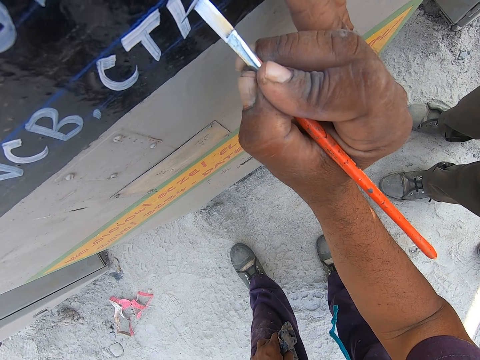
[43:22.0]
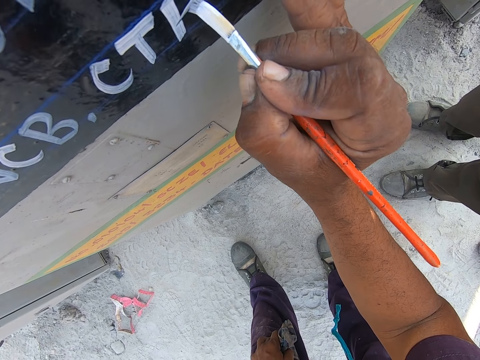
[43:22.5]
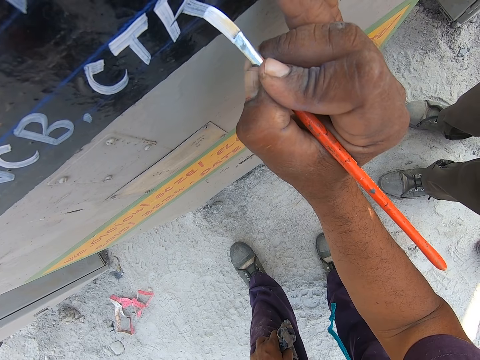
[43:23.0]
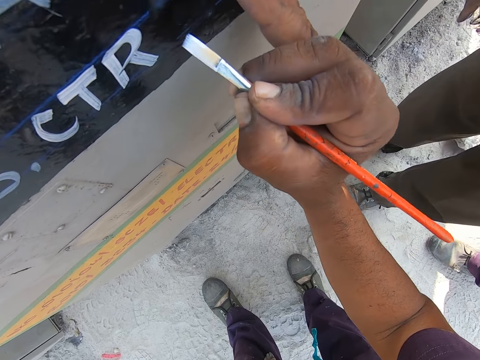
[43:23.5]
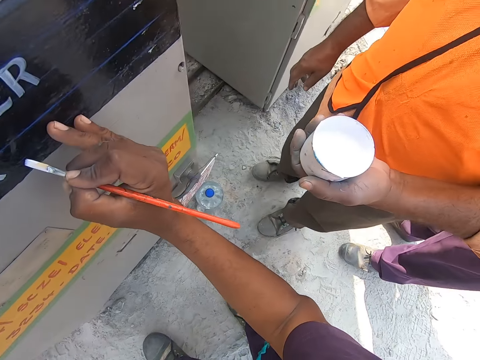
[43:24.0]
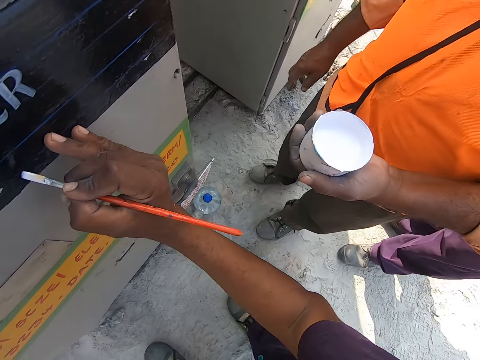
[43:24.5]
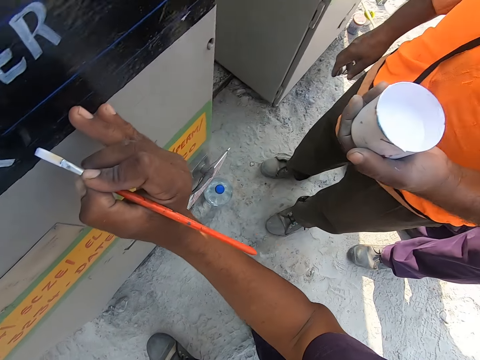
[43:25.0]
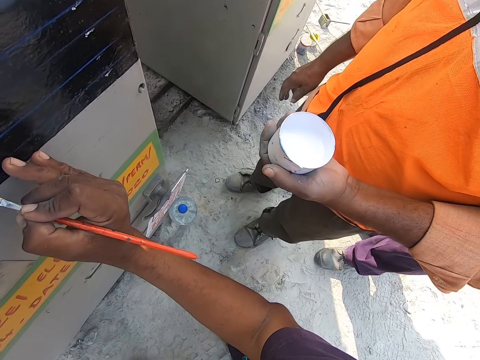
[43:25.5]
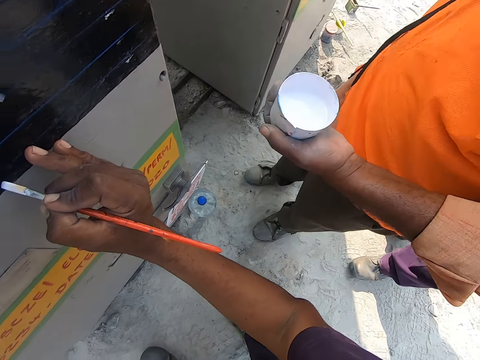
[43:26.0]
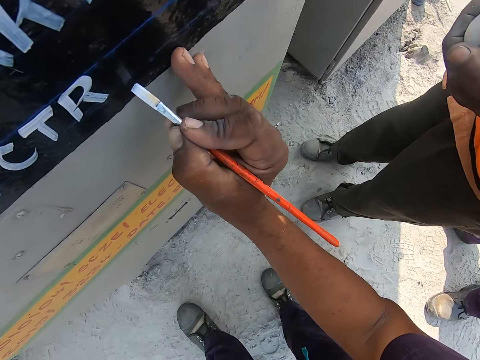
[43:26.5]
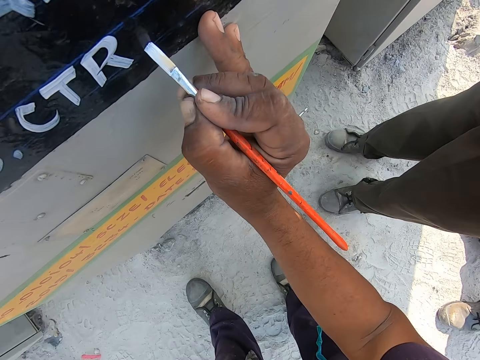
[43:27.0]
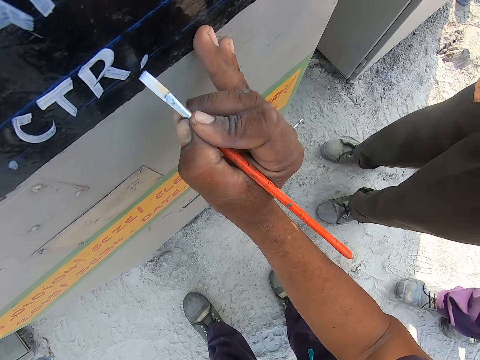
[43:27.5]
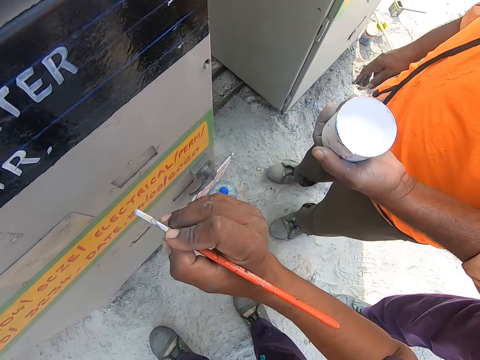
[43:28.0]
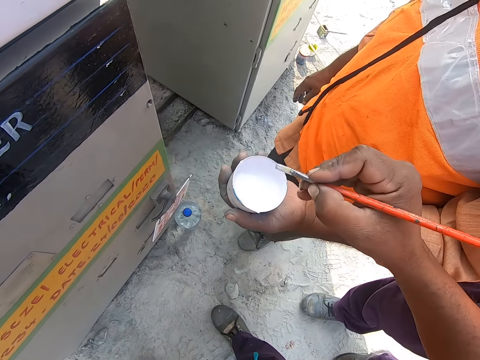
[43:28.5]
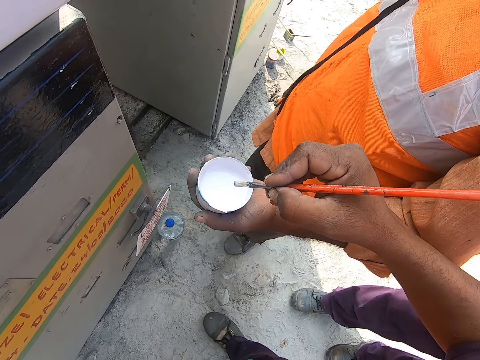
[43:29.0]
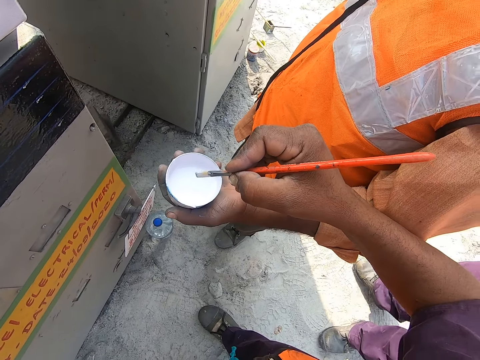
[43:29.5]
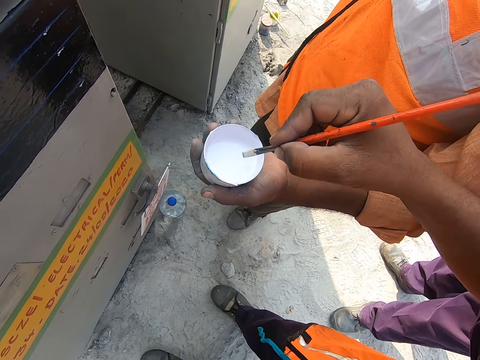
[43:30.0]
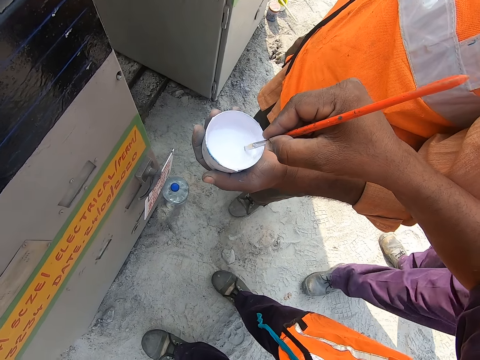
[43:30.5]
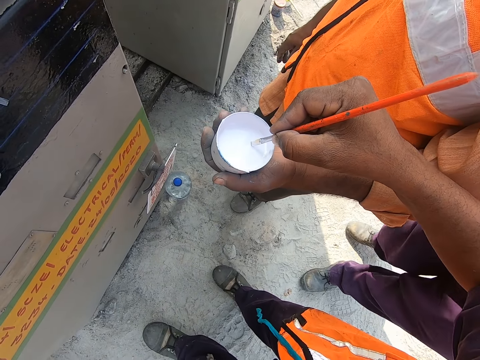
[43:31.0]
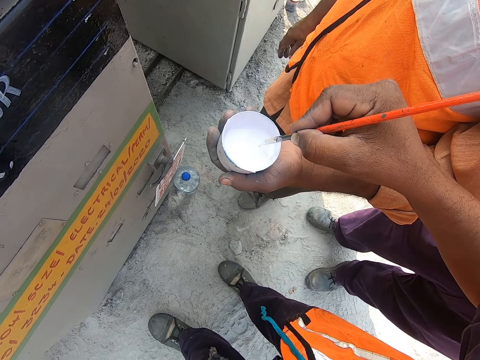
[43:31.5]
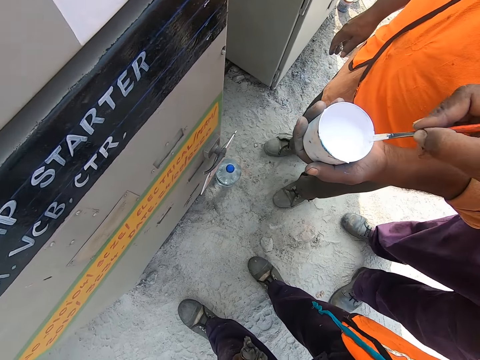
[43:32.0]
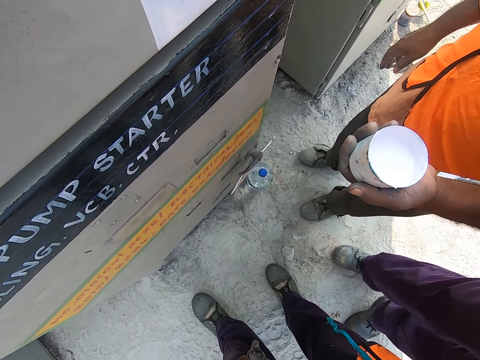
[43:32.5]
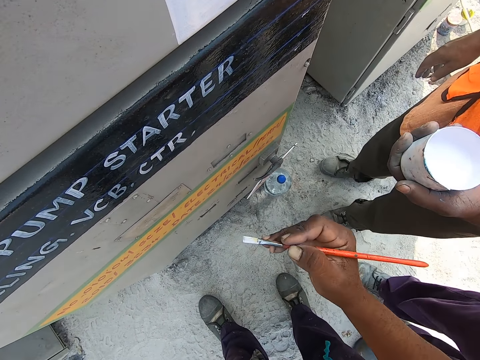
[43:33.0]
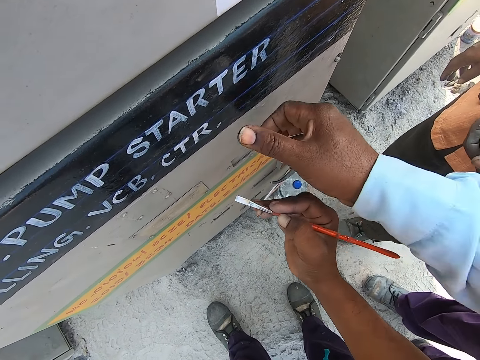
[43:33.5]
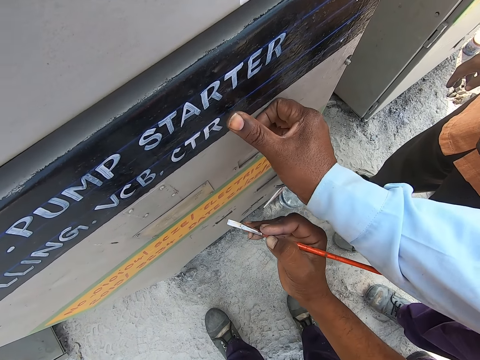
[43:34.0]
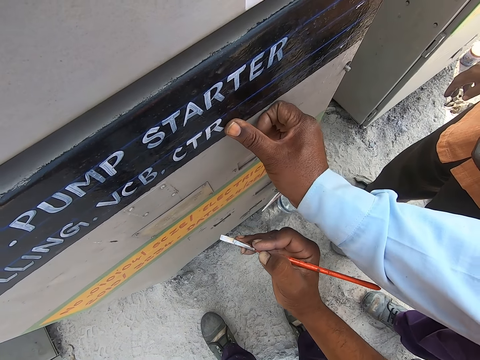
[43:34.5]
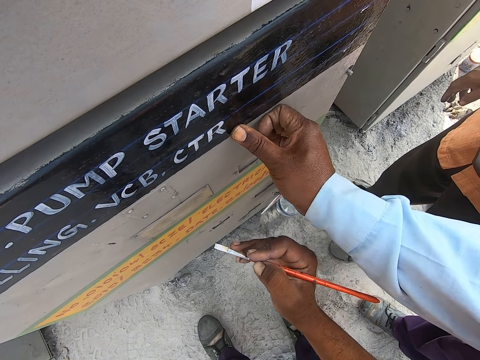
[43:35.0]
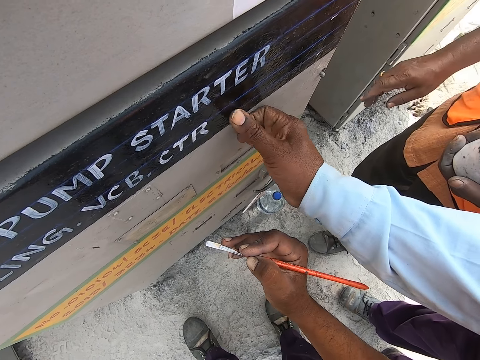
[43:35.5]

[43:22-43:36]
The camera wearer dips the paint brush in the paint. A man removes dust from the VCB breaker. The man cleans the paint.

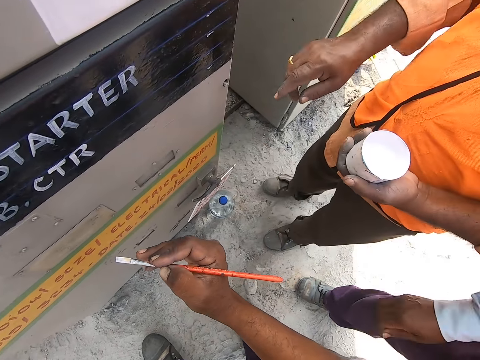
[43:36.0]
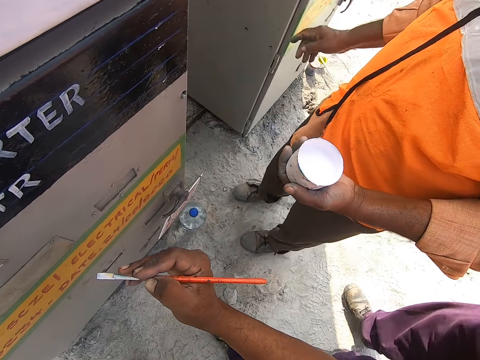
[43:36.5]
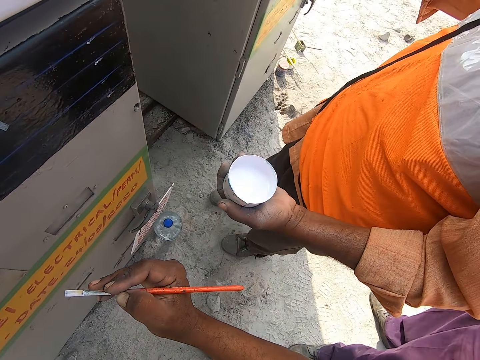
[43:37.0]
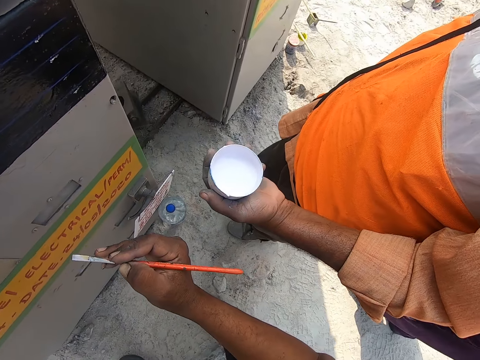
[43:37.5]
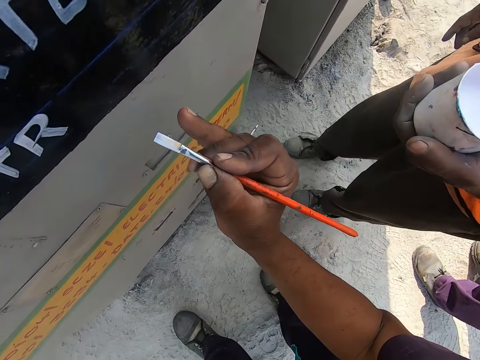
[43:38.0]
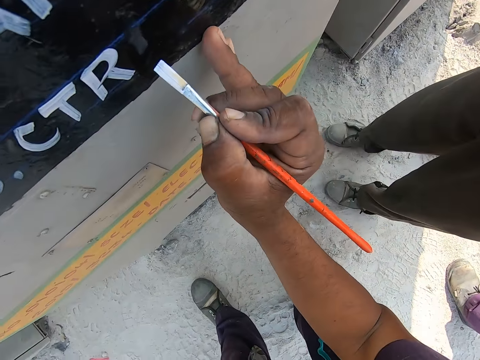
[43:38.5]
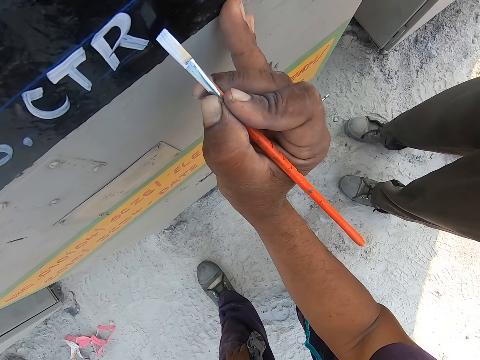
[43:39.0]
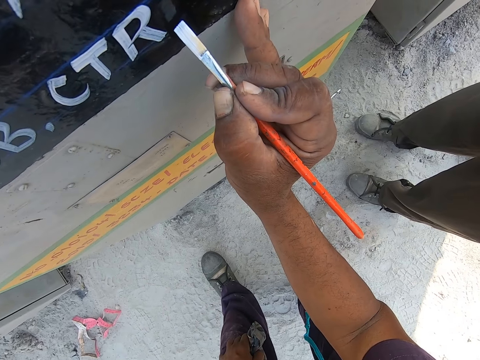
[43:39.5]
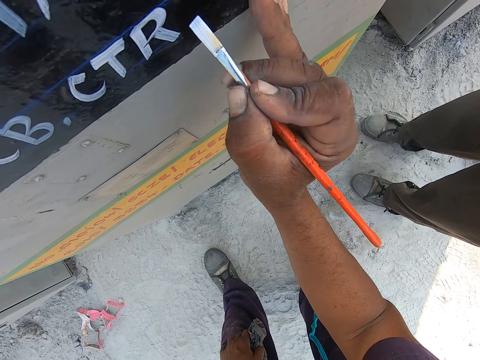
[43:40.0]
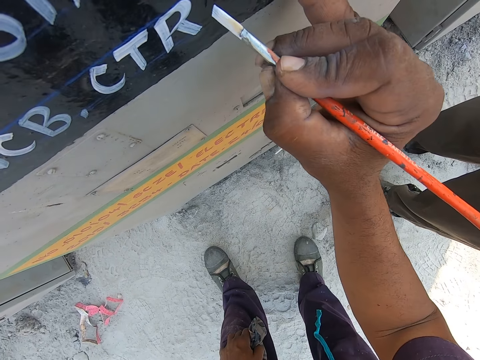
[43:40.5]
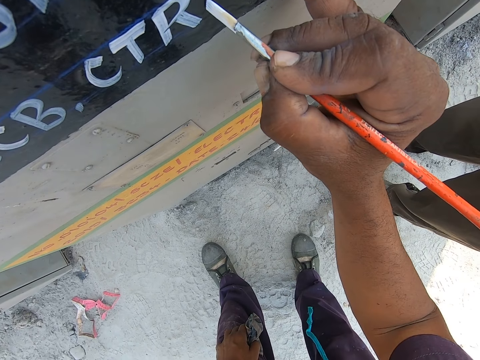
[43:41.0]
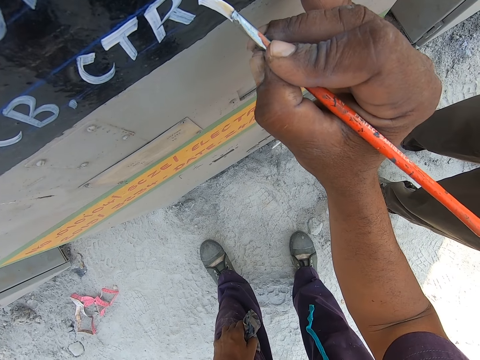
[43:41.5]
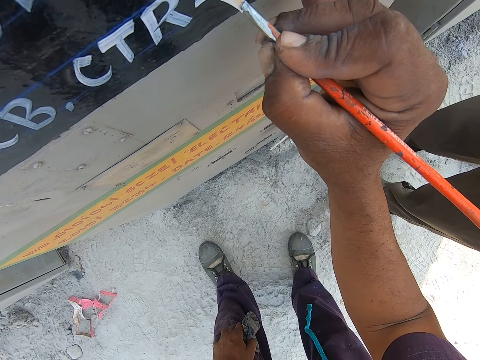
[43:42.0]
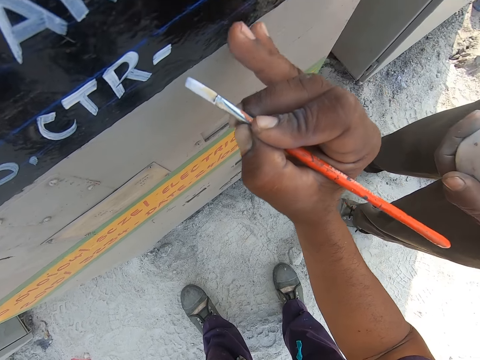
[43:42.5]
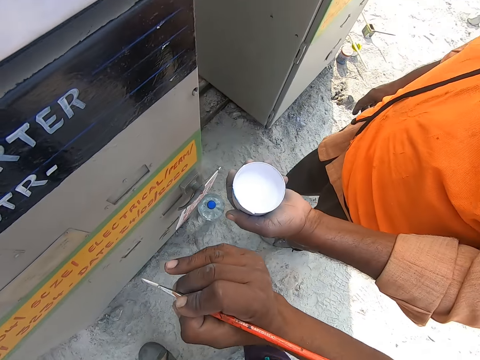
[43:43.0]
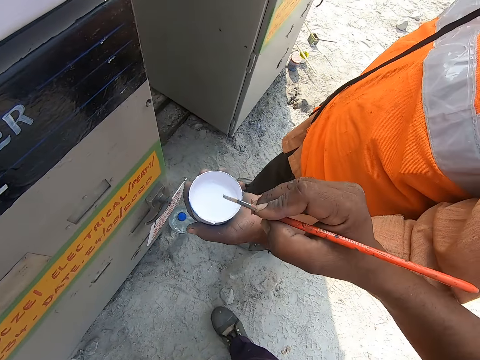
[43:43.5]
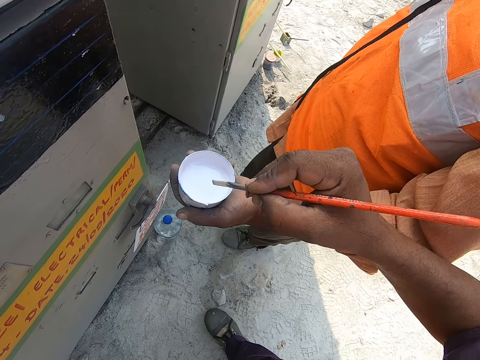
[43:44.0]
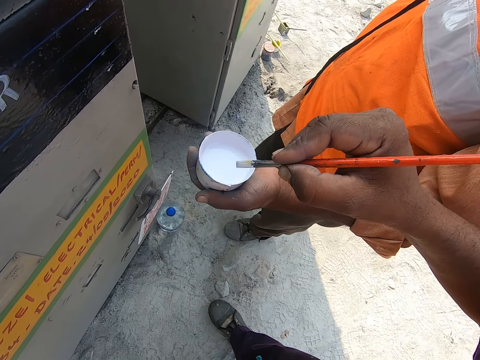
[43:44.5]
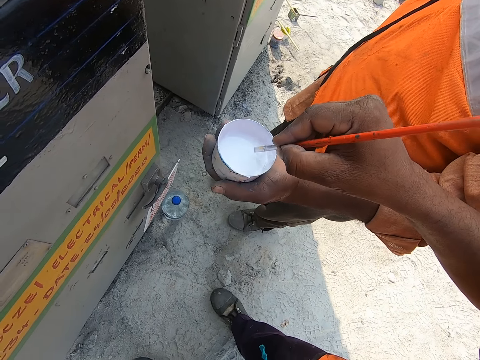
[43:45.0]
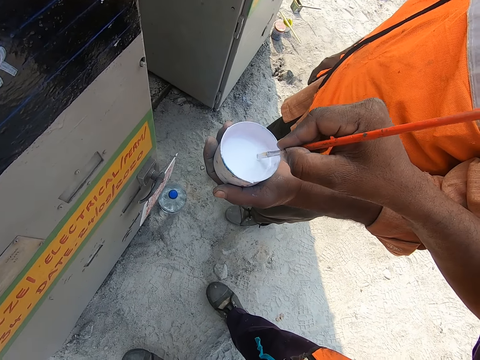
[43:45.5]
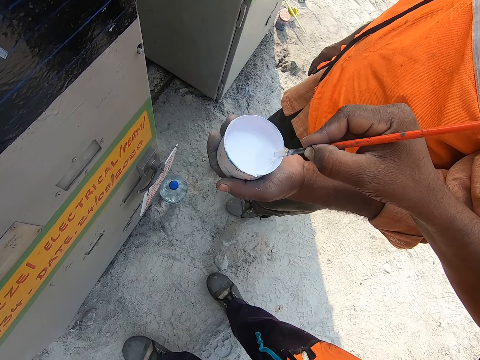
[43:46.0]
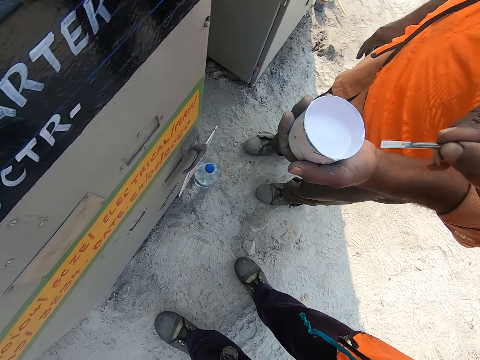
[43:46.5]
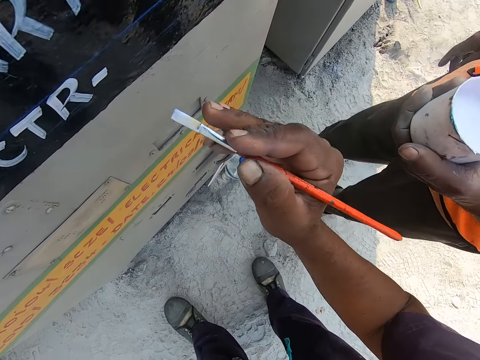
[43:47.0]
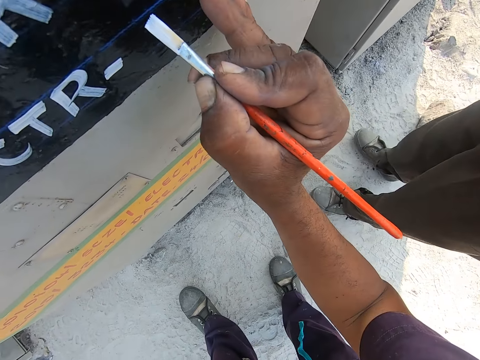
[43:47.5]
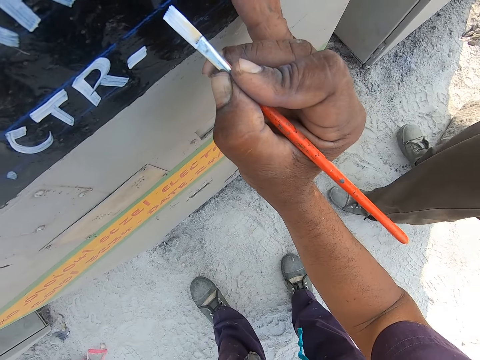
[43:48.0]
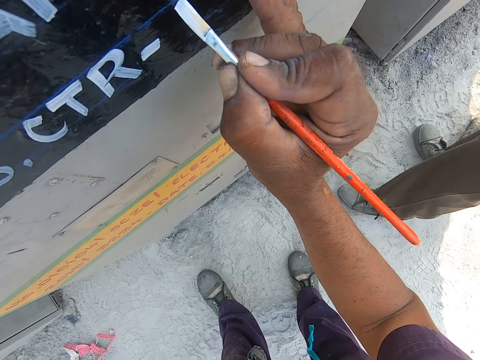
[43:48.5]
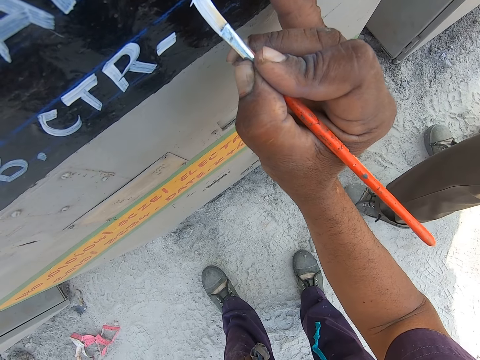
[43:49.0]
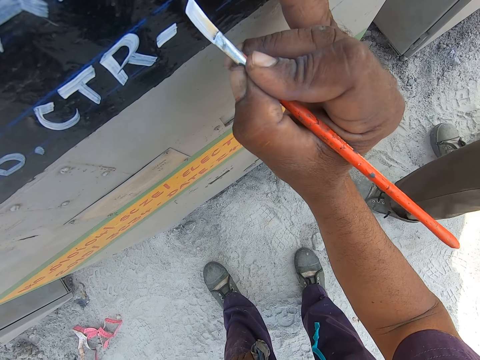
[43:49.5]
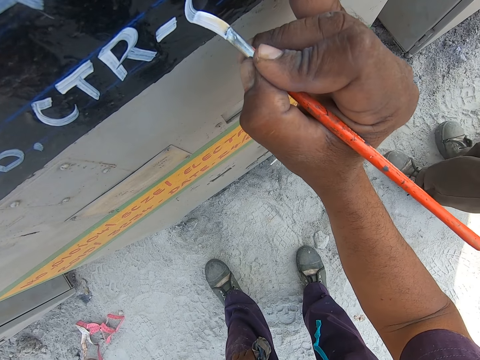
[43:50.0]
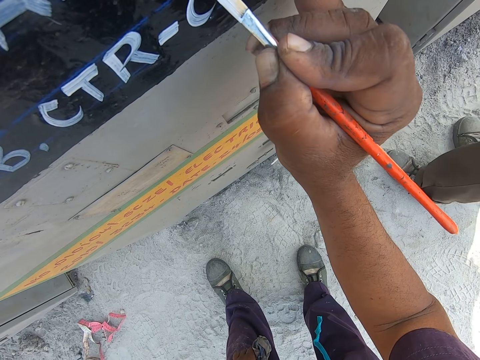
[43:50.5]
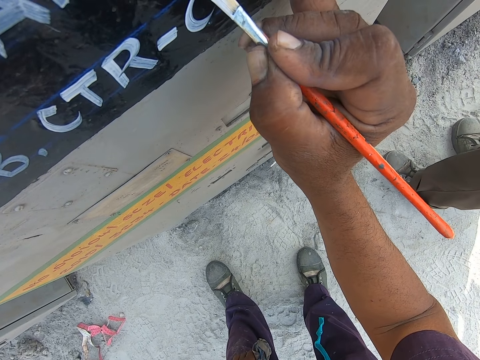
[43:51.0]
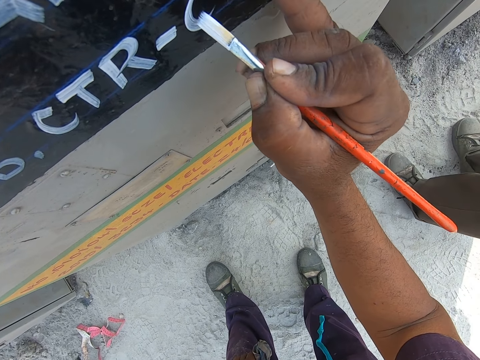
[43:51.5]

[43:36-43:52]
A man points. The camera wearer writes with the paint brush on the VCB breaker. They dip the paint brush in the paint. They write with the paint brush on the VCB breaker.
